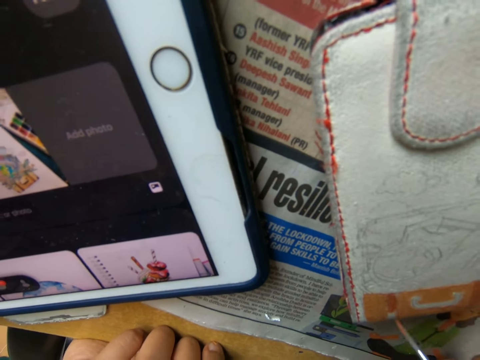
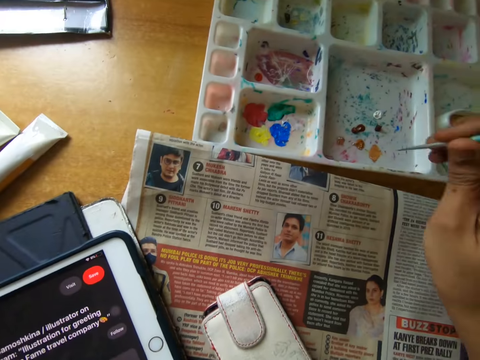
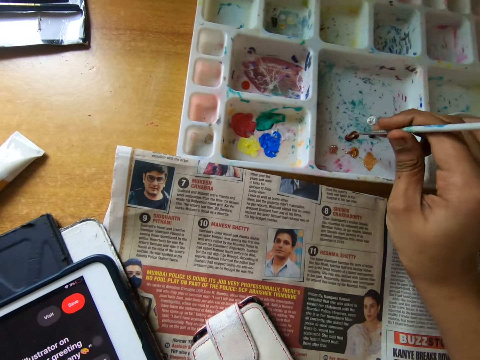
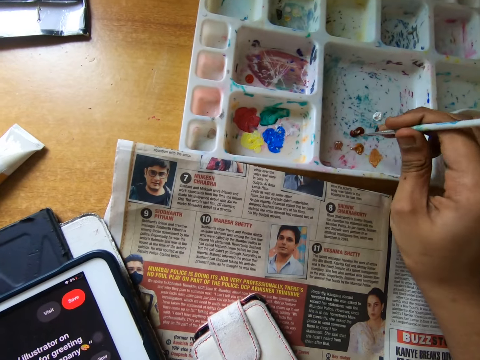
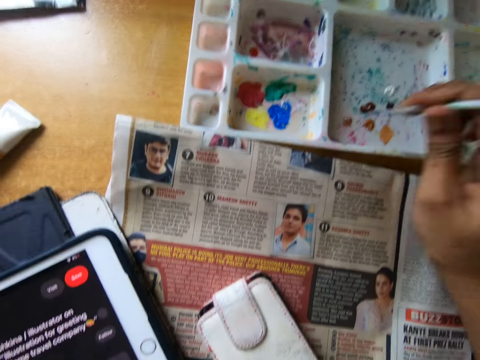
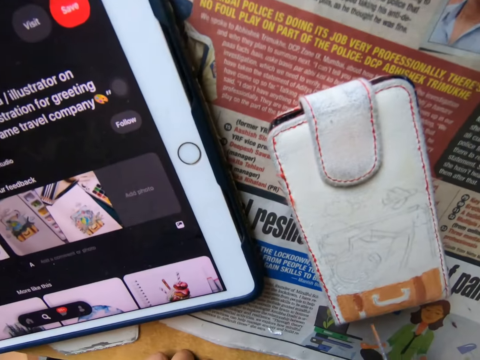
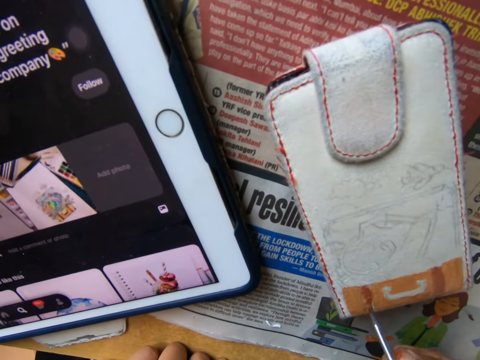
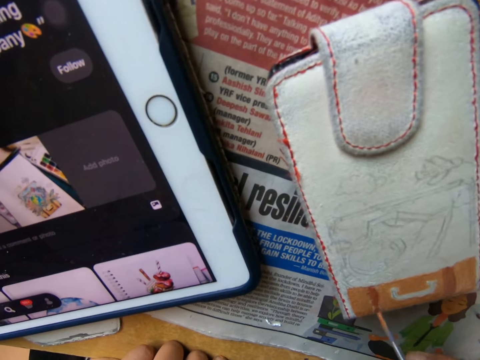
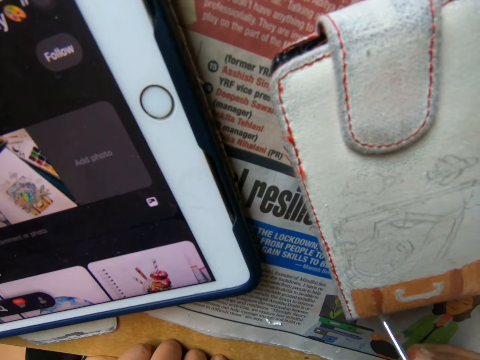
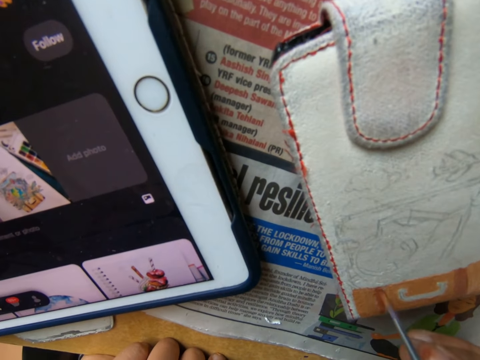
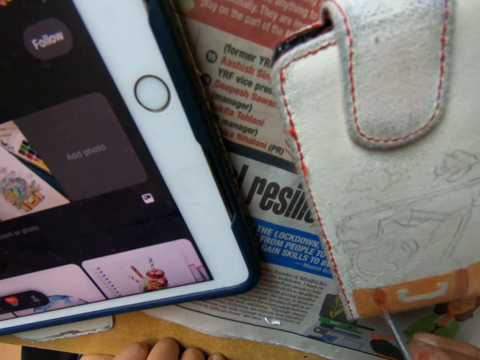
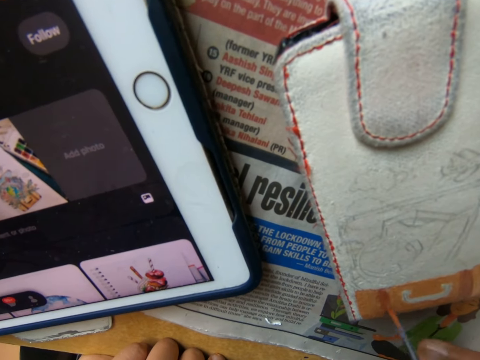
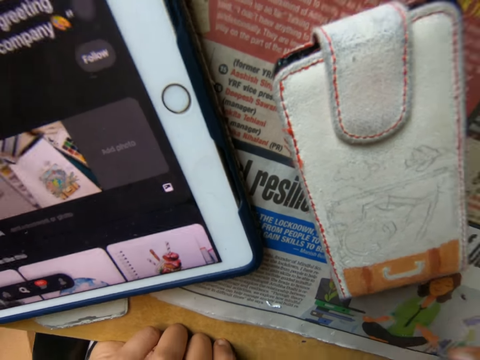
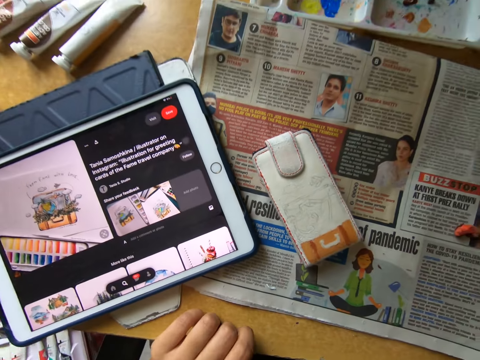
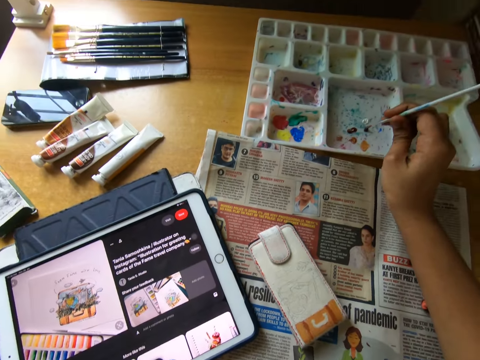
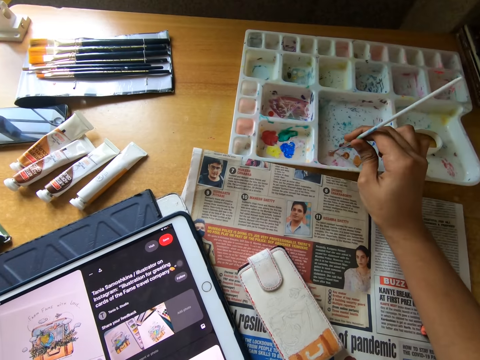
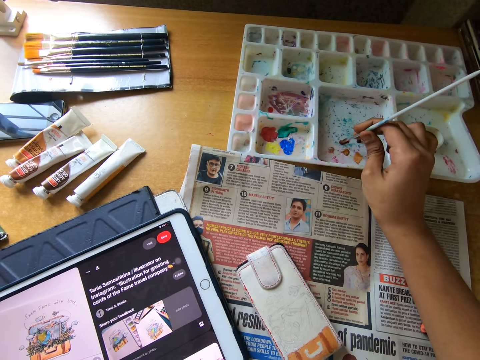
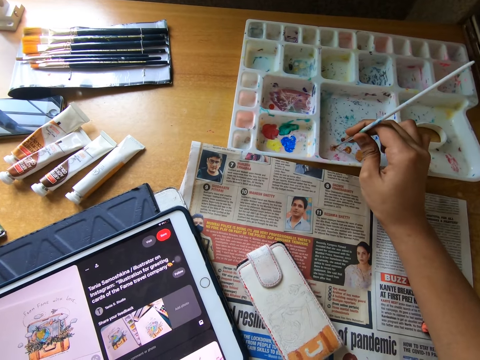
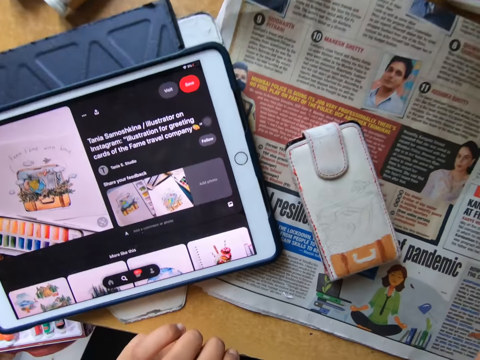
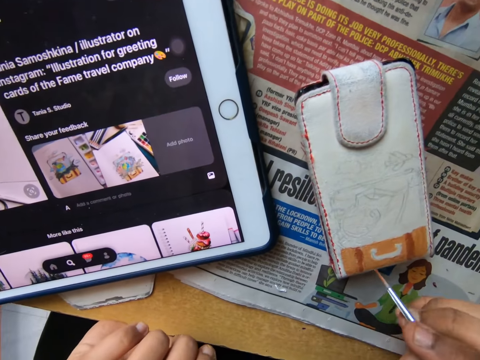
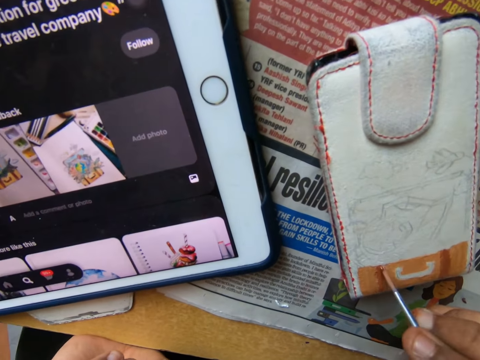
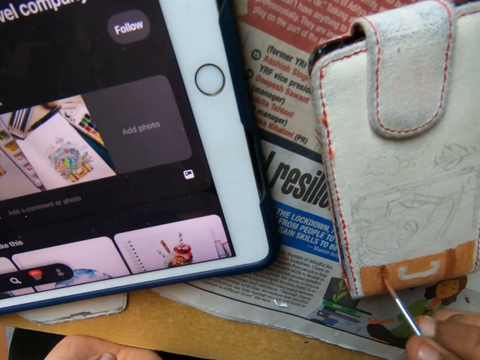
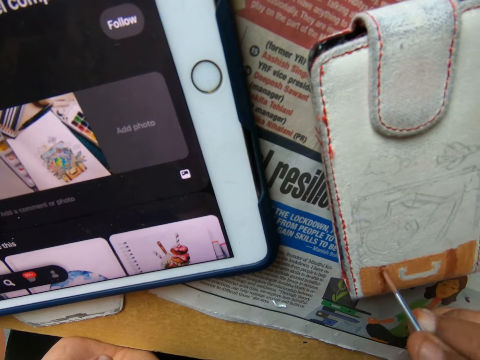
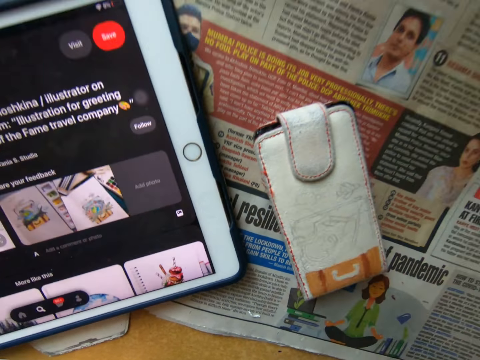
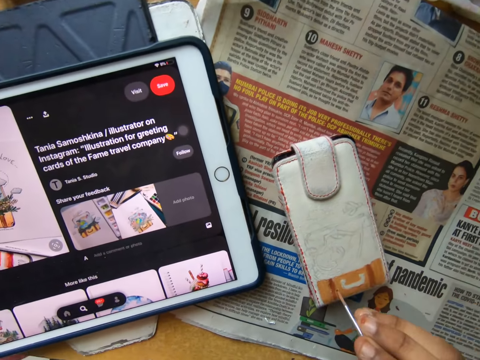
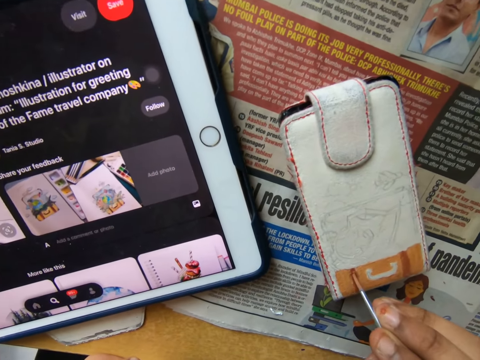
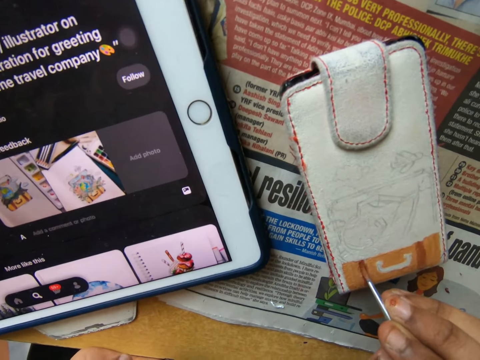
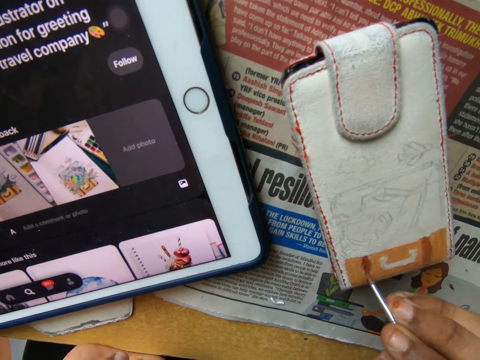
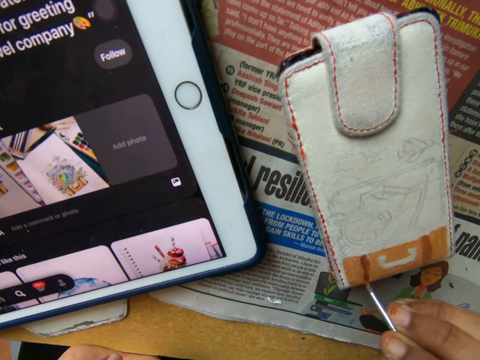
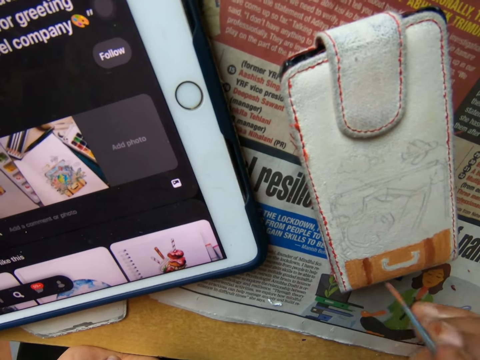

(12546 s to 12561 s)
The camera wearer pulls the brush off the wallet or phone pouch. He scoops the paint from the palette on the table with the paintbrush in his right hand. He scoops the paint again. He paints the phone pouch on the table using the paintbrush in his right hand. He pulls the brush off the wallet. He scoops the paint from the palette on the table with the paintbrush in his right hand. He paints the phone pouch on the table using the paintbrush in his right hand.

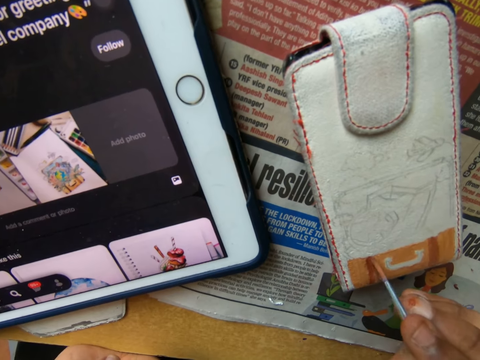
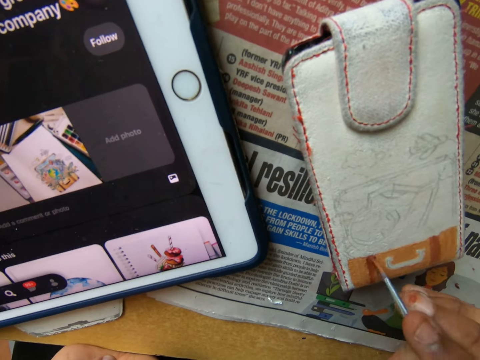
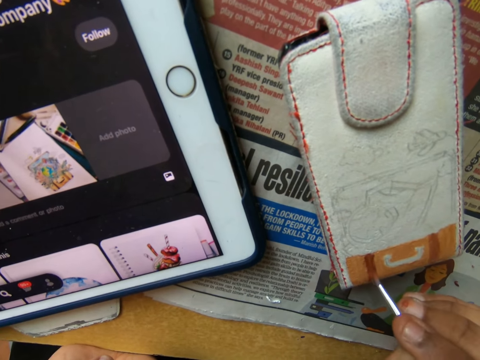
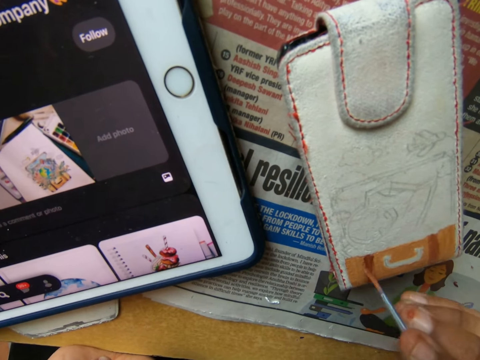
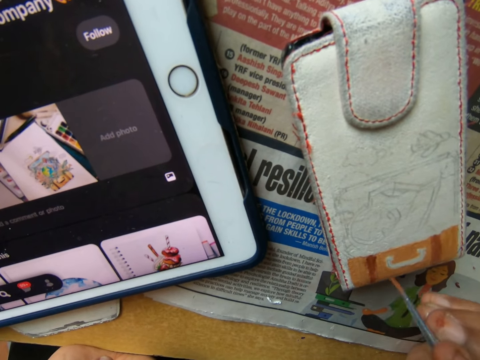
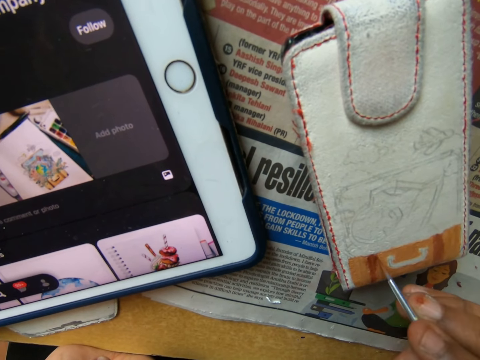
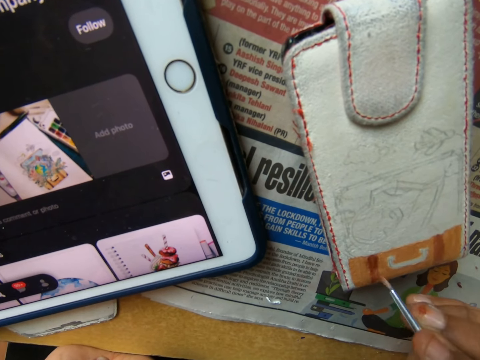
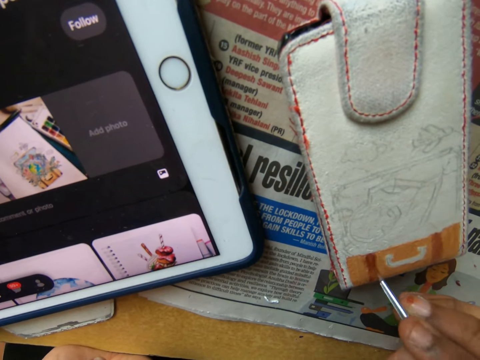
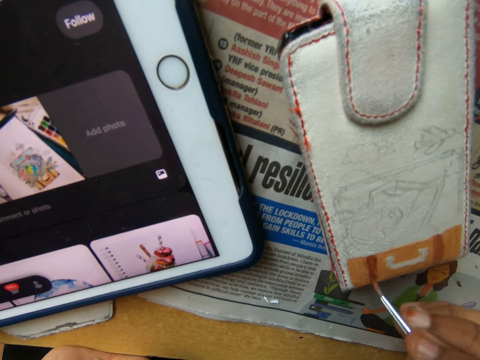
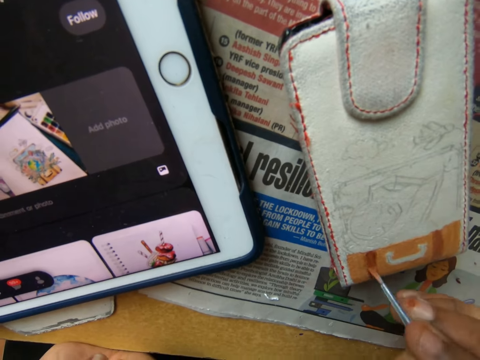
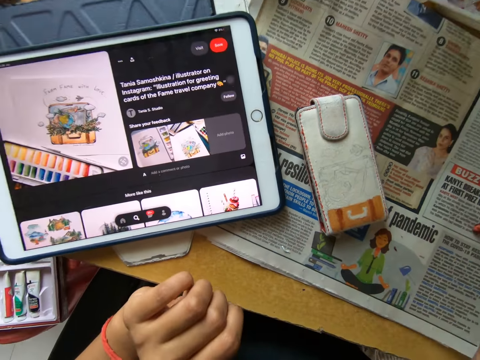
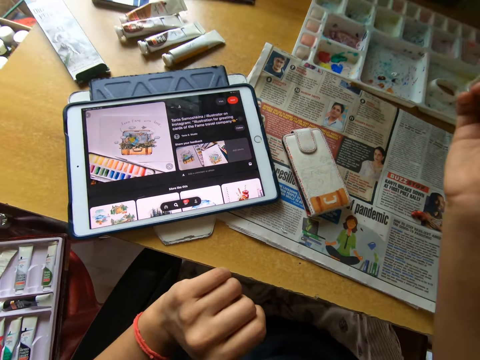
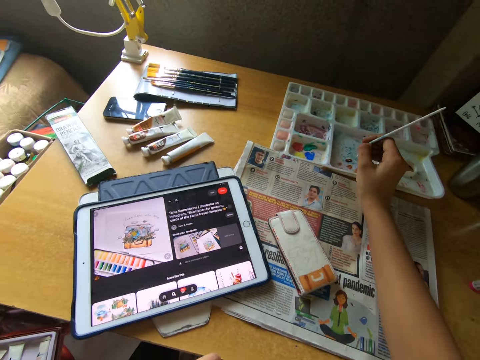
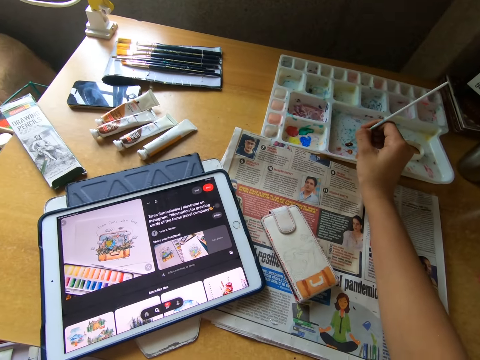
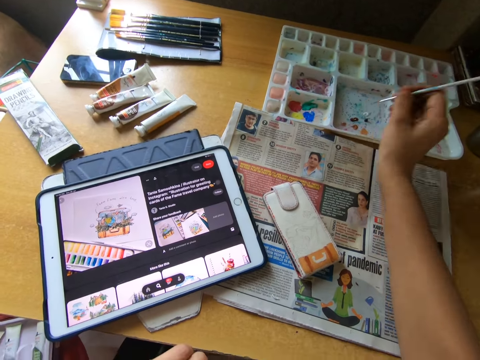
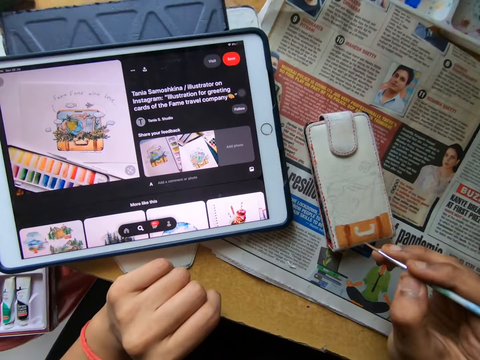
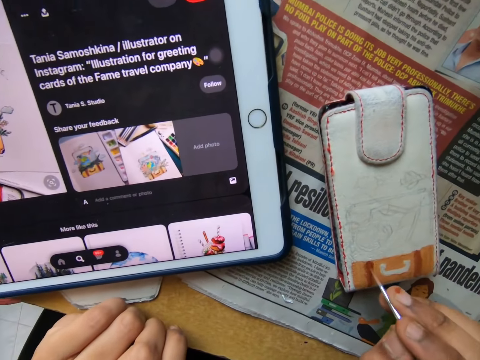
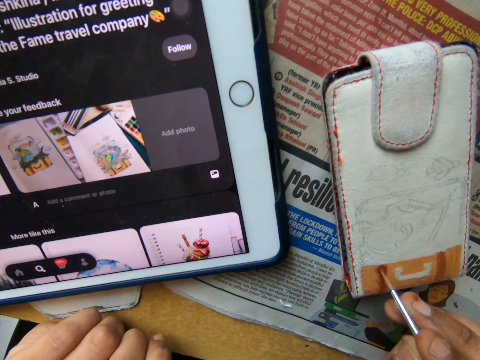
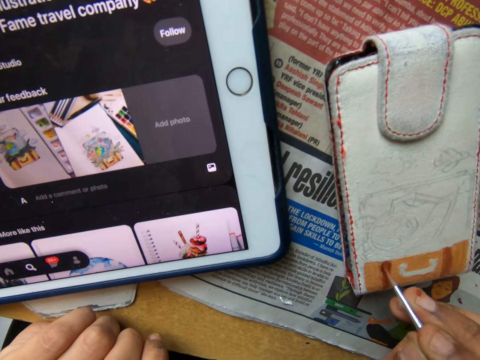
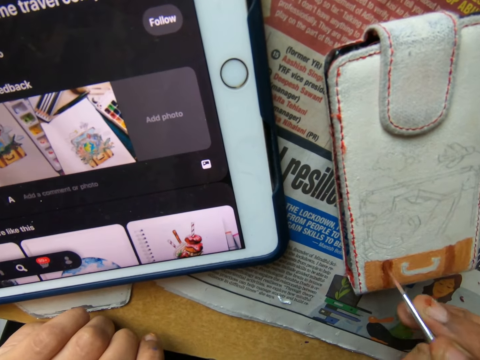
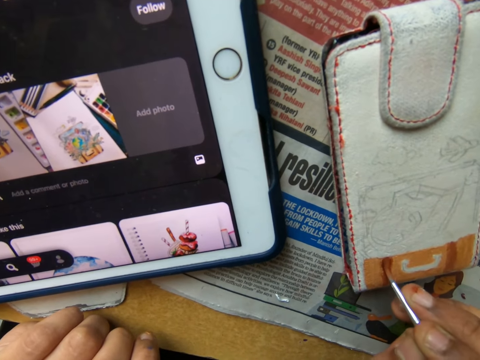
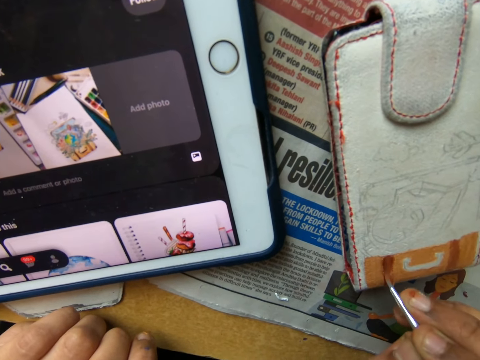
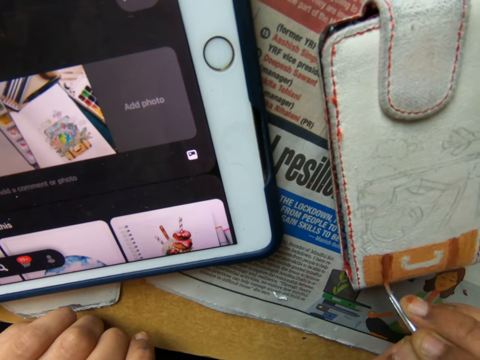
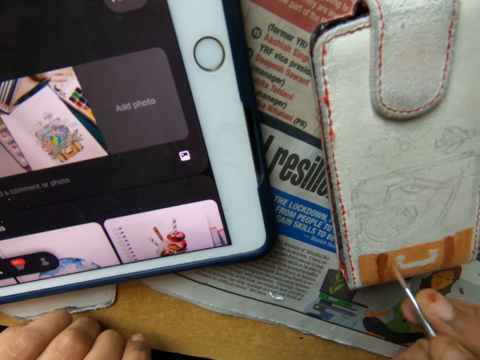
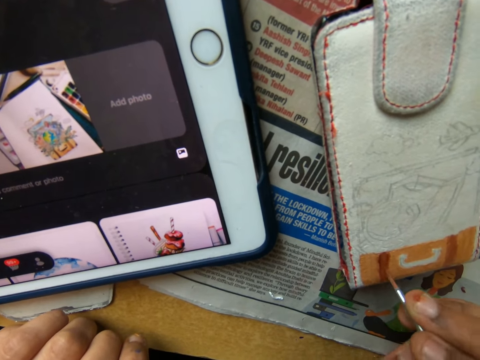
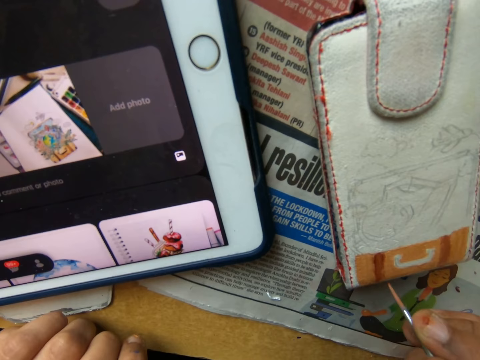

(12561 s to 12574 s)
The camera wearer pulls the brush off the wallet or phone pouch. He scoops the paint from the palette on the table with the paintbrush in his right hand. He paints the phone pouch on the table using the paintbrush in his right hand.
